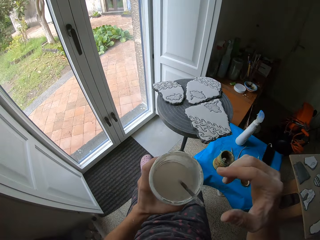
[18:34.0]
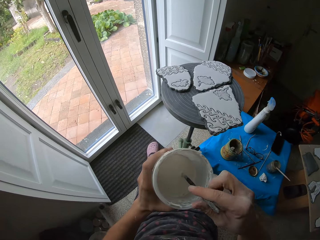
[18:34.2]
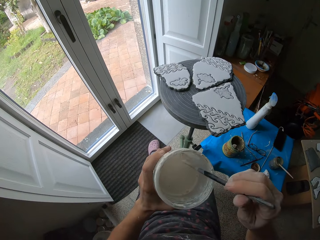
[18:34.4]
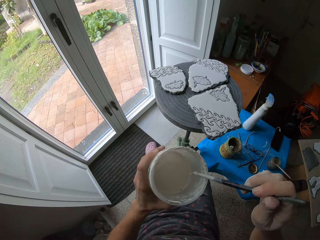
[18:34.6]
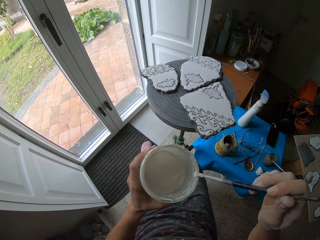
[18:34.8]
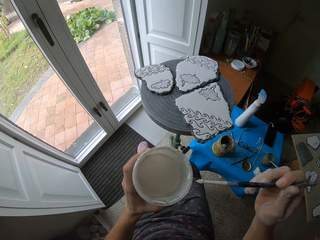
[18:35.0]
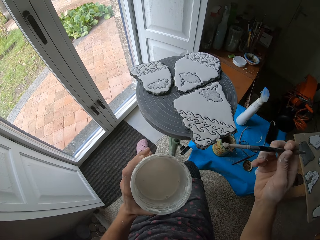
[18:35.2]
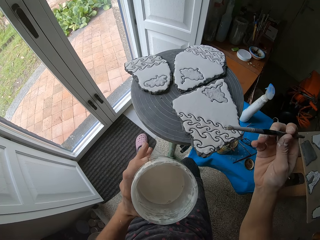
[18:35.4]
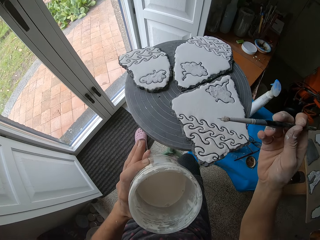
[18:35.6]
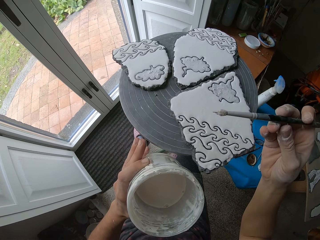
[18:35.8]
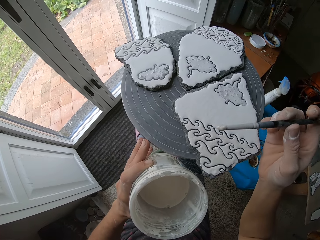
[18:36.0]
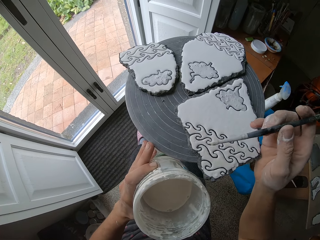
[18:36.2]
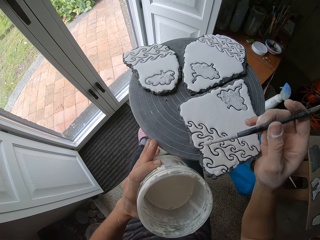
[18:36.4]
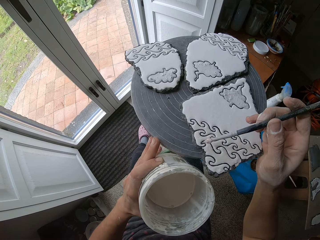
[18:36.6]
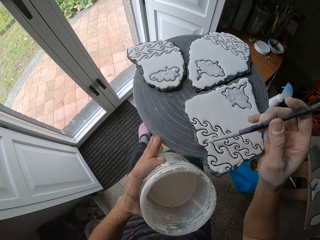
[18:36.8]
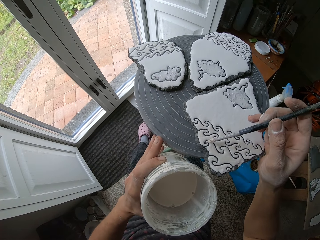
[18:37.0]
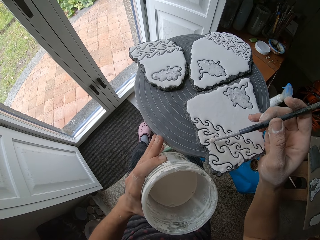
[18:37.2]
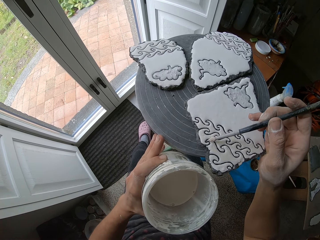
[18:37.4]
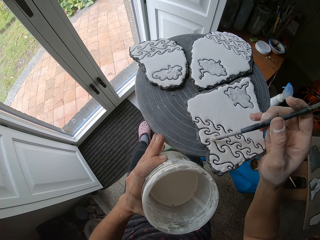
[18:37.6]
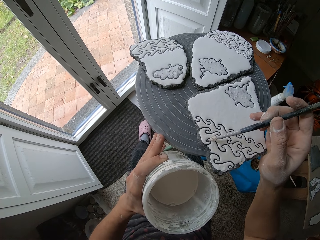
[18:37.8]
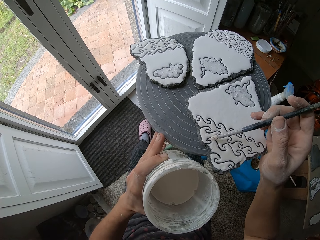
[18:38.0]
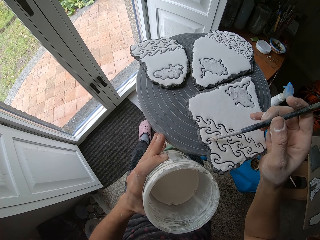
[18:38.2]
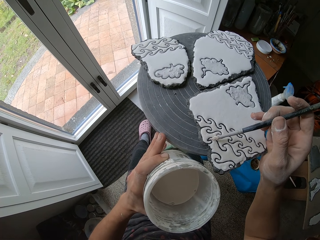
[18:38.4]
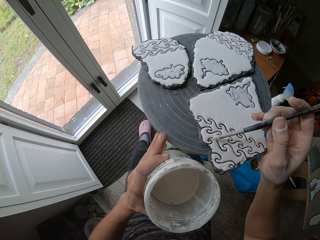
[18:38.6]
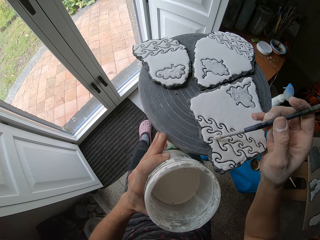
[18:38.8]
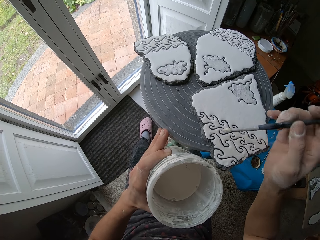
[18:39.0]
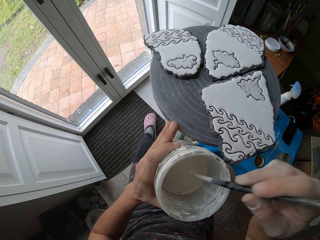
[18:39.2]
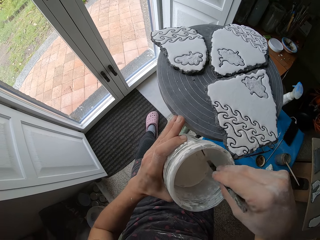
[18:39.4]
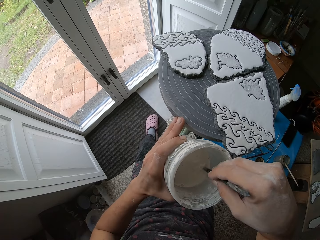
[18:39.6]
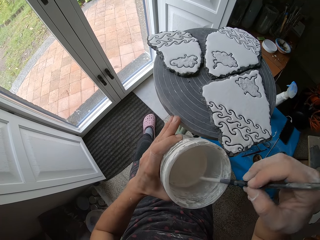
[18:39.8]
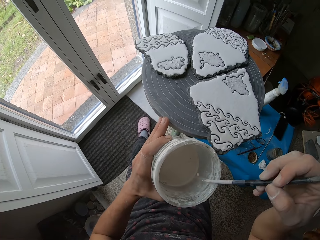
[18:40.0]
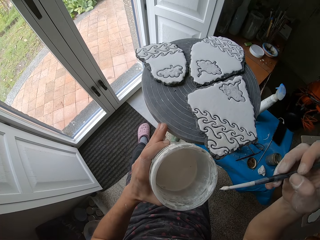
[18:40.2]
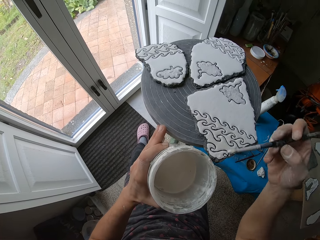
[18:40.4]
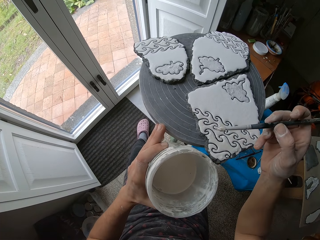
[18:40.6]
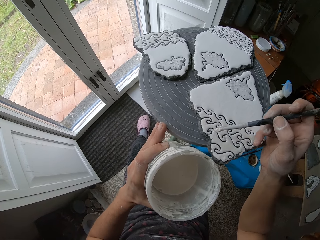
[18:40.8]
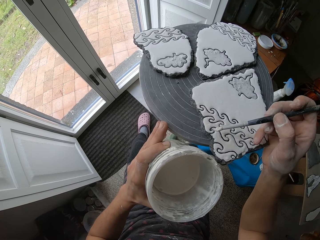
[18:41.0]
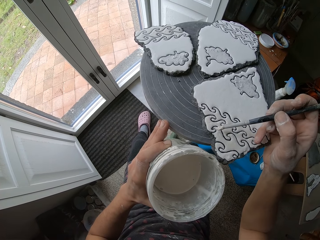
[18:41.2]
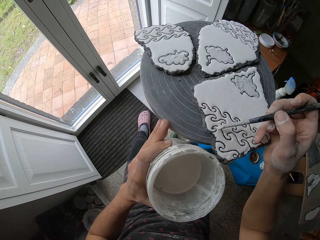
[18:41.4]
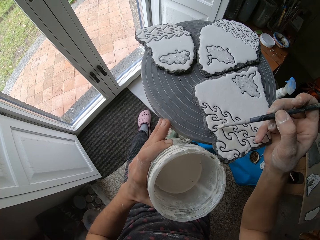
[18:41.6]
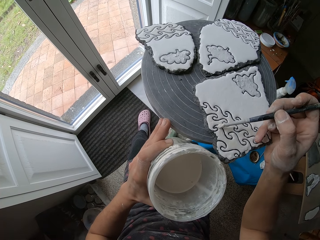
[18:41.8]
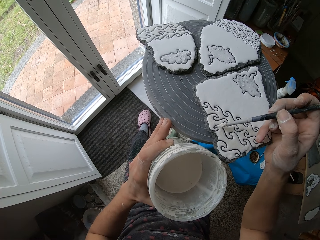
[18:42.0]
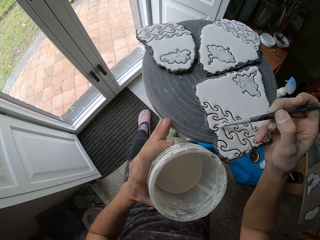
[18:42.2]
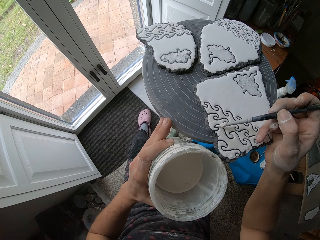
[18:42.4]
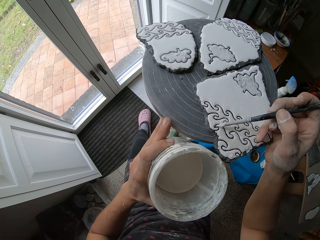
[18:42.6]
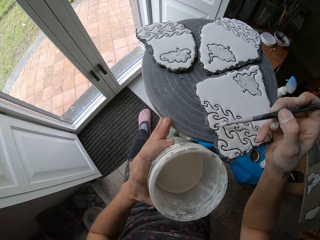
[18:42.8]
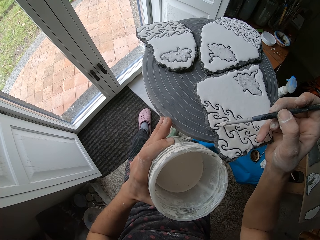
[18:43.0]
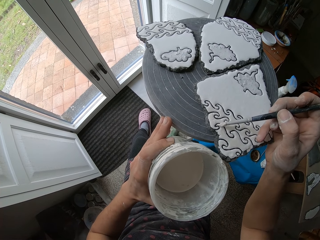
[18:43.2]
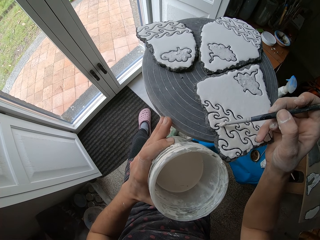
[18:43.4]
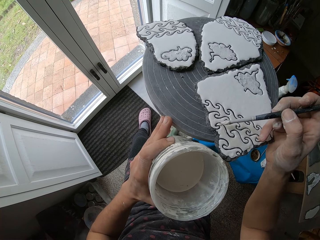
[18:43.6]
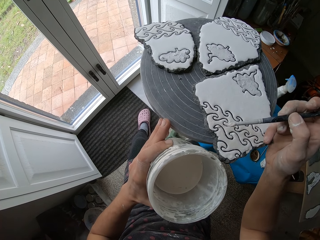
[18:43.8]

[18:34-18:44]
The camera wearer smears a paintbrush on the edges of a tin. They paint on the piece of rock with the paintbrush. They stir the paintbrush in the tin of paint. They paint on the piece of rock with the paintbrush.

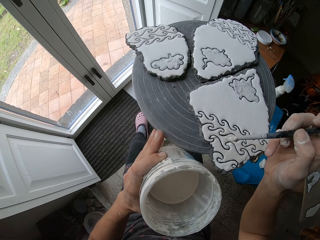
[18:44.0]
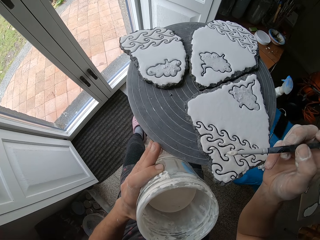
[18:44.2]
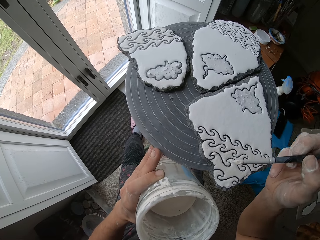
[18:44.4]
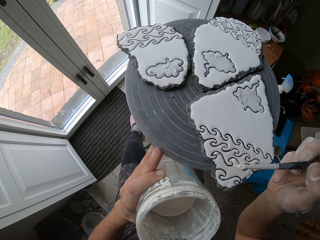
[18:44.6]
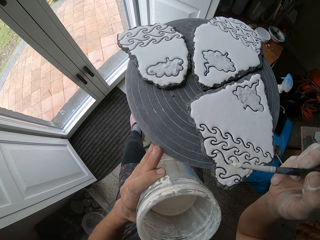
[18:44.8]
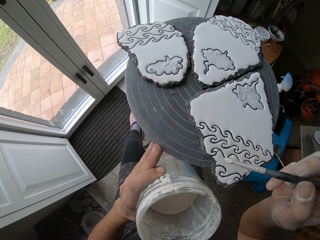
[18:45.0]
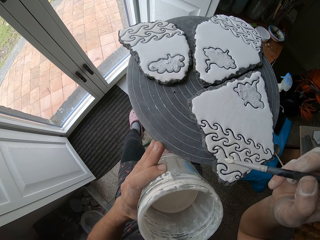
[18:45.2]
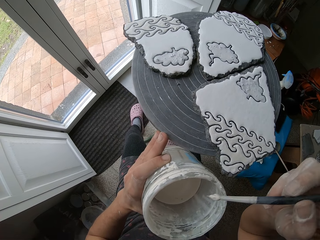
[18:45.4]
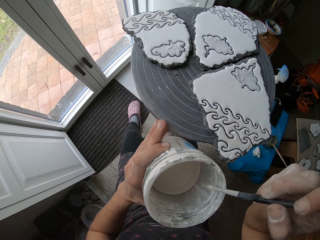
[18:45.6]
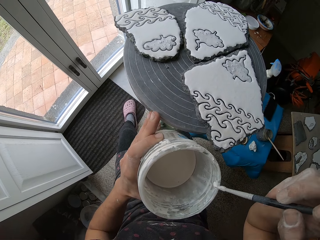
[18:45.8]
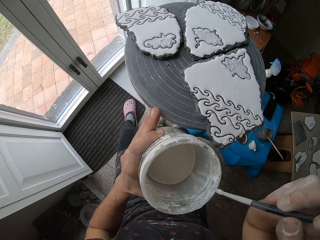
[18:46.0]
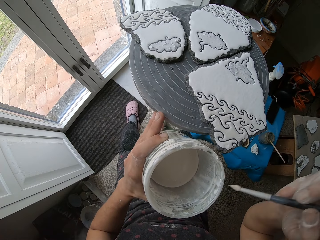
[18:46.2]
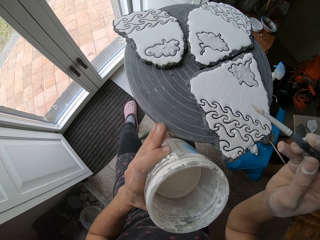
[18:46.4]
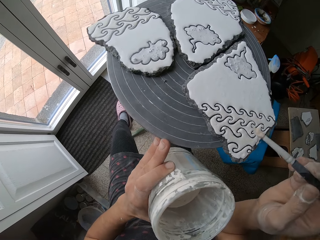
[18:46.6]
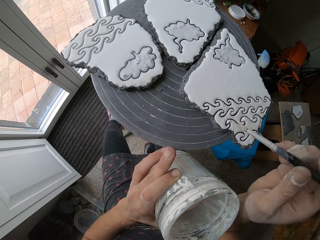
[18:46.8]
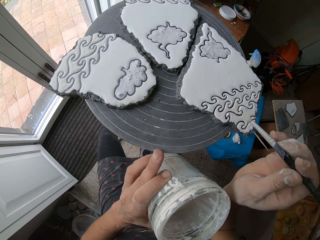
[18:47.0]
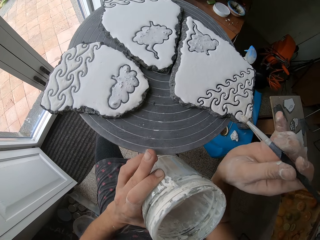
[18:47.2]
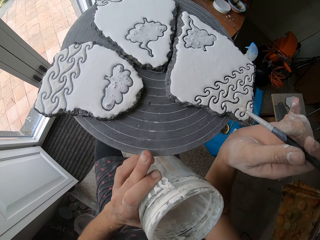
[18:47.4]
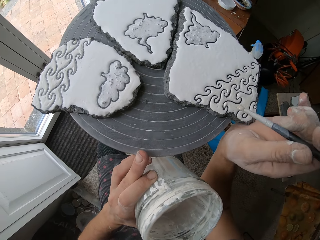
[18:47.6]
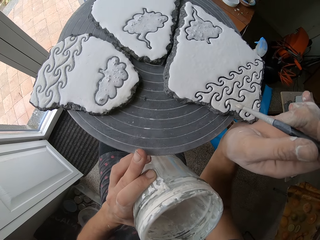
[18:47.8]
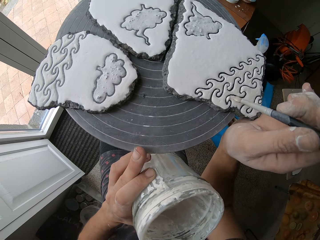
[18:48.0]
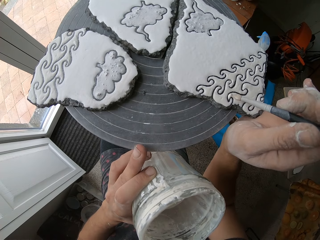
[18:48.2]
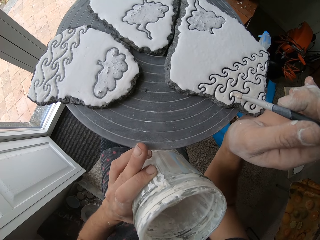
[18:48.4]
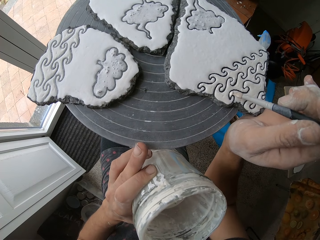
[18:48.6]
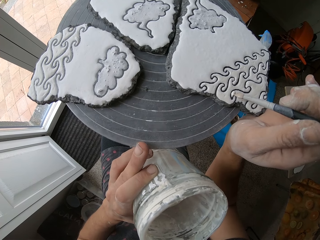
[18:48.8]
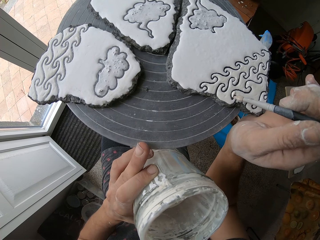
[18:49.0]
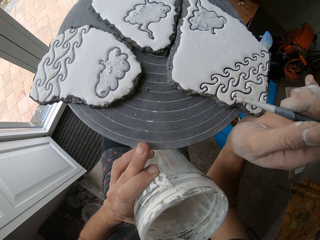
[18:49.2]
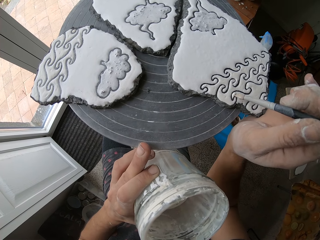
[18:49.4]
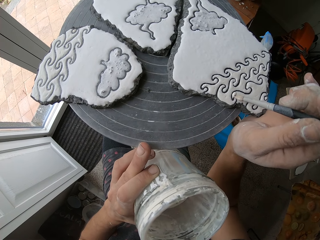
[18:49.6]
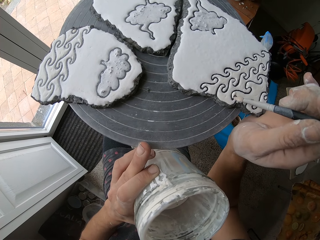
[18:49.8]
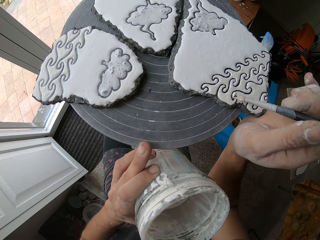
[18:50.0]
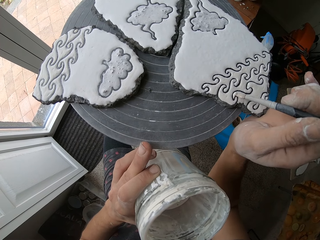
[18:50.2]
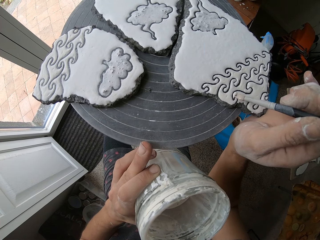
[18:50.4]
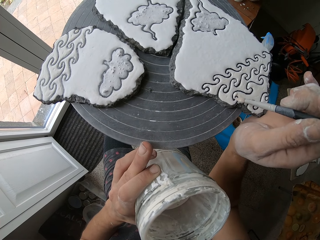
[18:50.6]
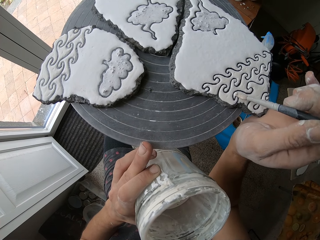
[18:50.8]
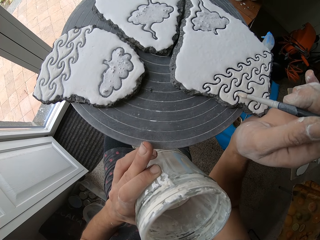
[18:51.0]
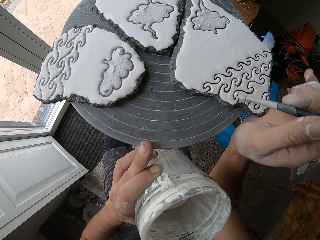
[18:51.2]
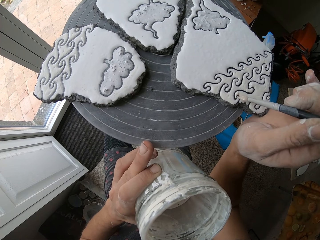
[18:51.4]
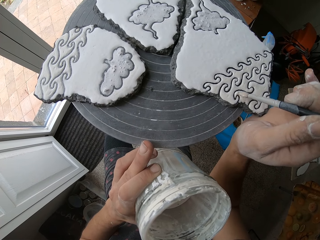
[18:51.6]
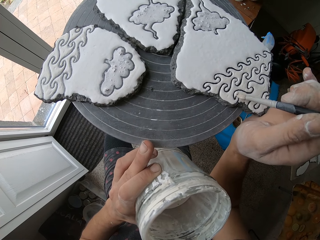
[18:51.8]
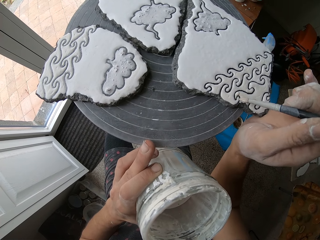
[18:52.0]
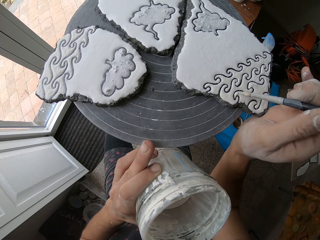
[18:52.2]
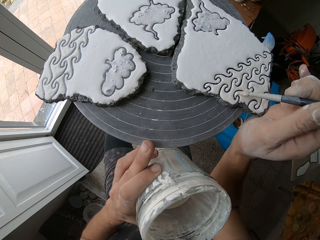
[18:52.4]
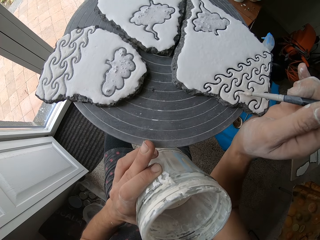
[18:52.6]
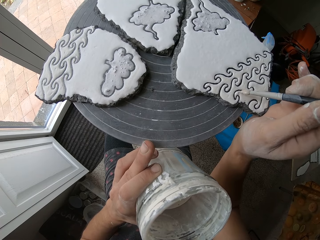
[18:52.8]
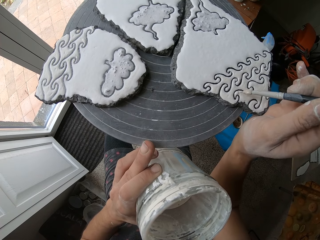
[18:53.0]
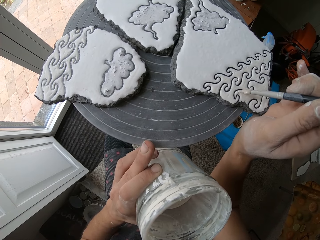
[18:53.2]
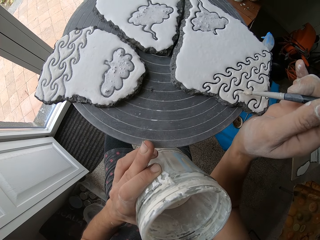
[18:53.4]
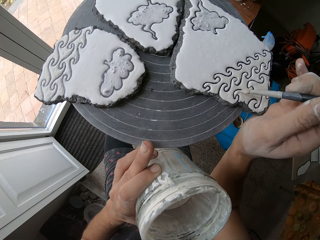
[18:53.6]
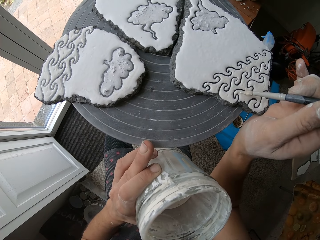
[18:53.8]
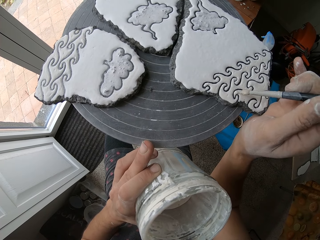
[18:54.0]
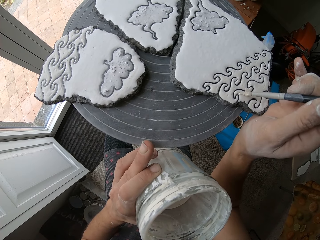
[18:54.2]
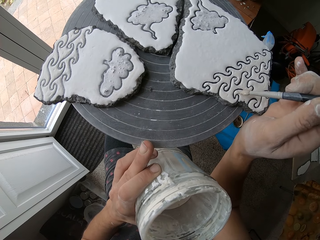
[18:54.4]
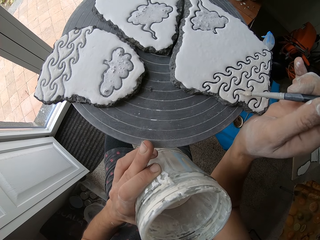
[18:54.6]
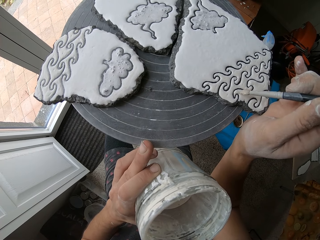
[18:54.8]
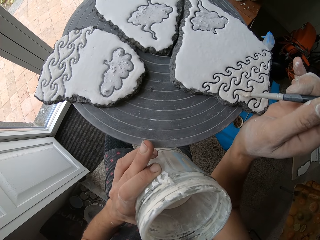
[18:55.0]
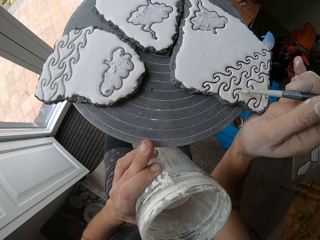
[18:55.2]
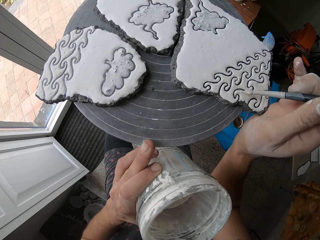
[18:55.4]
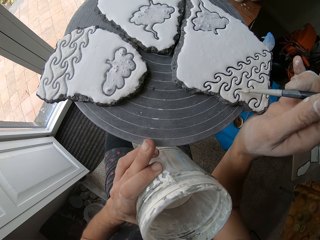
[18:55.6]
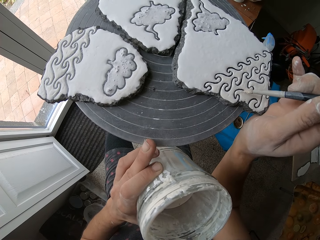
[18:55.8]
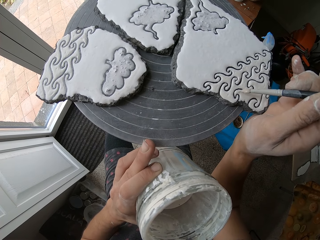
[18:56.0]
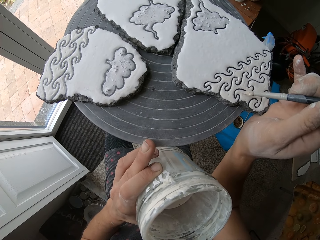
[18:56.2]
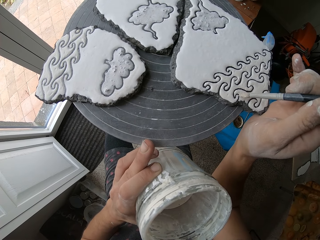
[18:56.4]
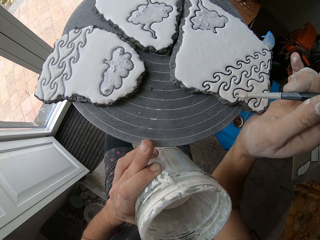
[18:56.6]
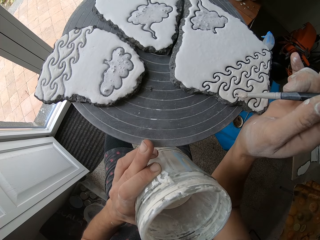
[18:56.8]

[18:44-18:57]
The camera wearer stares on the piece of rock. They smear the paintbrush on the edges of the tin. They turn the stand. They paint on the piece of rock with the paintbrush.
